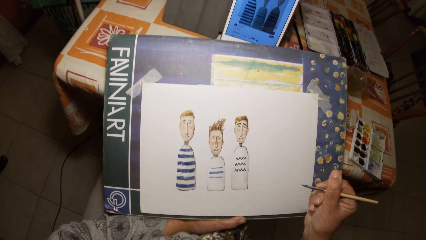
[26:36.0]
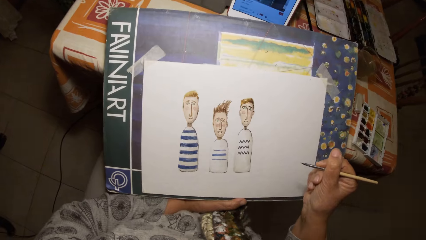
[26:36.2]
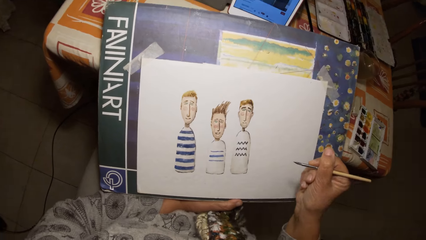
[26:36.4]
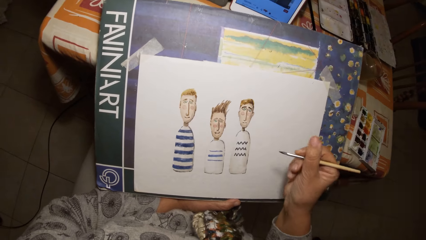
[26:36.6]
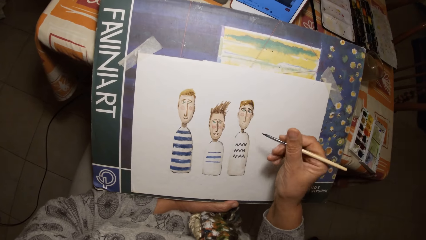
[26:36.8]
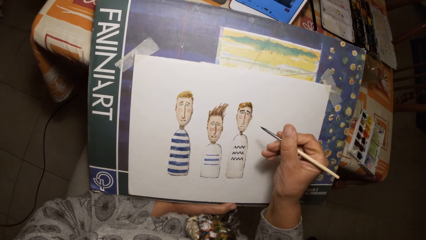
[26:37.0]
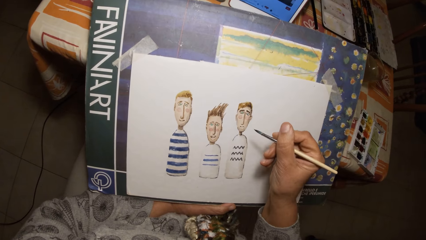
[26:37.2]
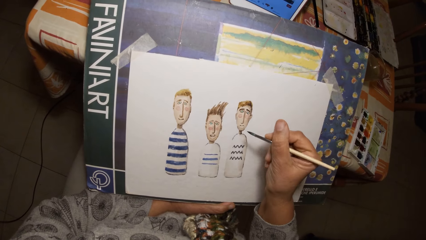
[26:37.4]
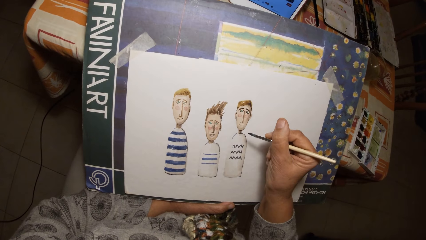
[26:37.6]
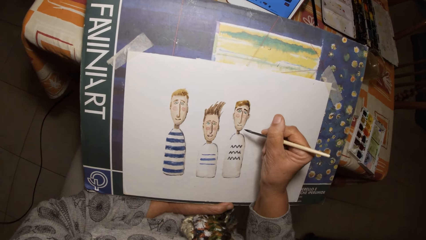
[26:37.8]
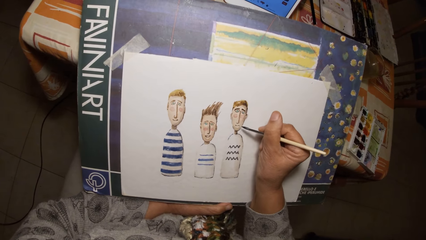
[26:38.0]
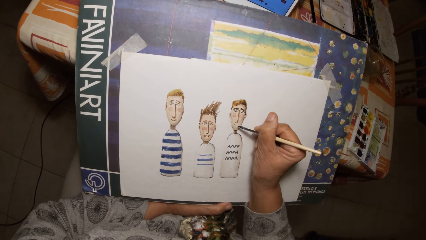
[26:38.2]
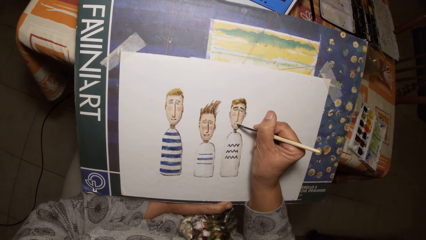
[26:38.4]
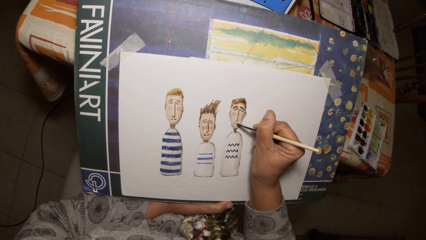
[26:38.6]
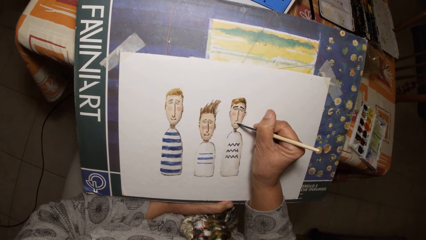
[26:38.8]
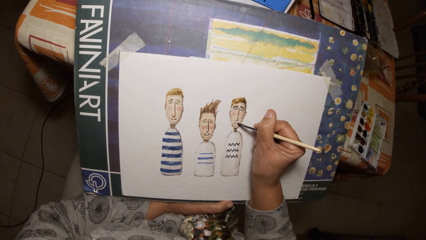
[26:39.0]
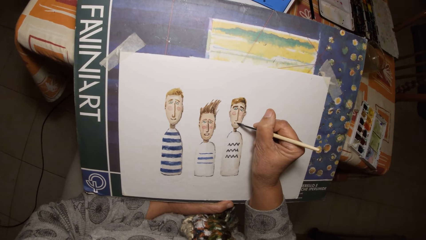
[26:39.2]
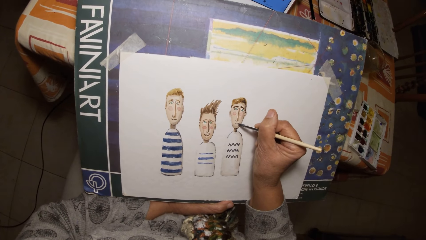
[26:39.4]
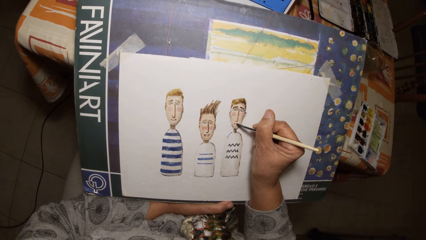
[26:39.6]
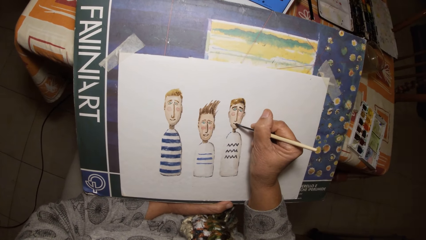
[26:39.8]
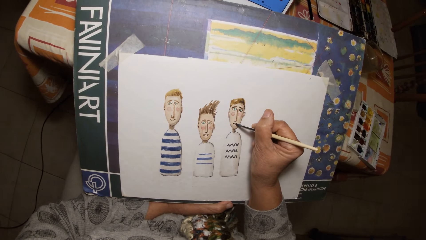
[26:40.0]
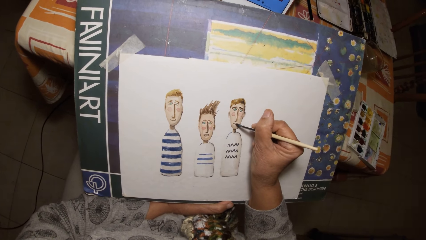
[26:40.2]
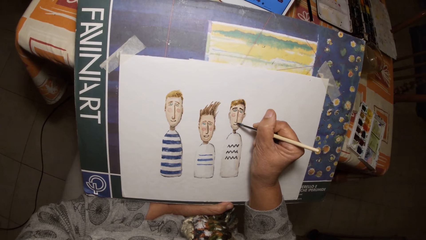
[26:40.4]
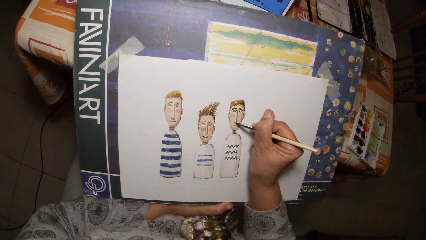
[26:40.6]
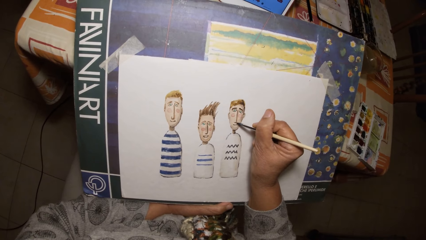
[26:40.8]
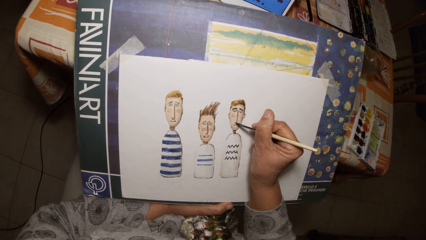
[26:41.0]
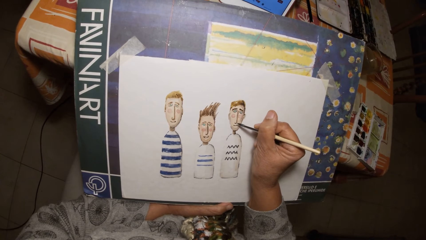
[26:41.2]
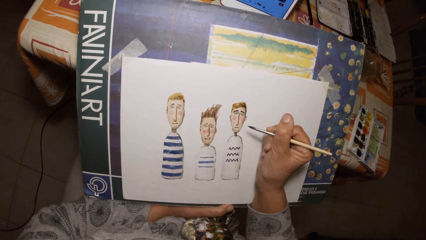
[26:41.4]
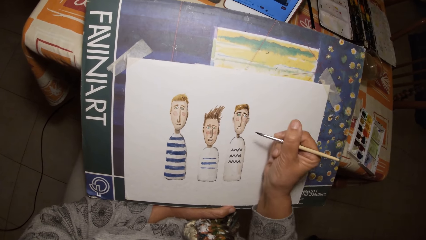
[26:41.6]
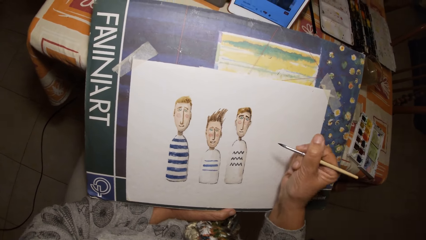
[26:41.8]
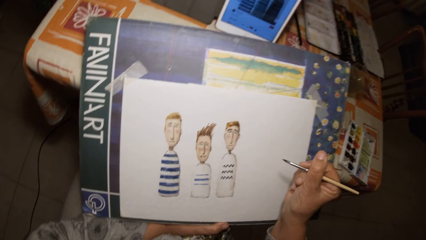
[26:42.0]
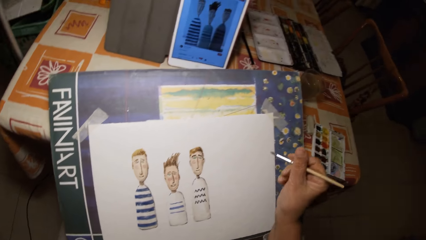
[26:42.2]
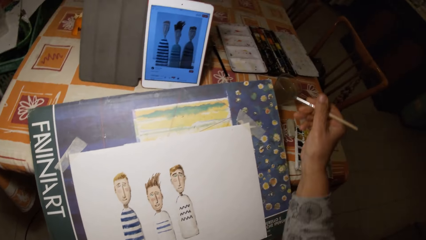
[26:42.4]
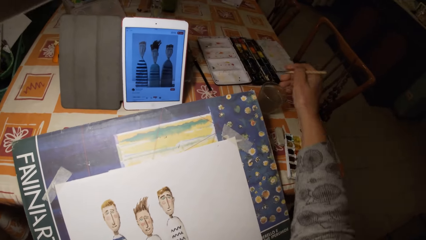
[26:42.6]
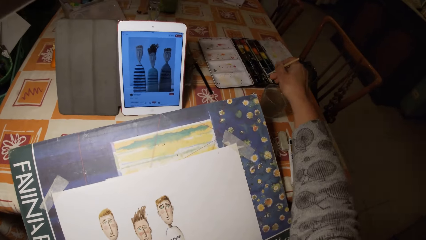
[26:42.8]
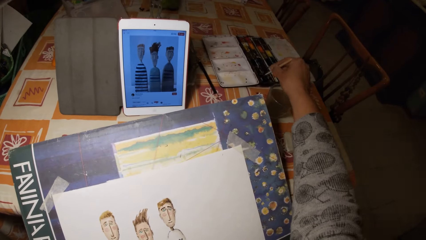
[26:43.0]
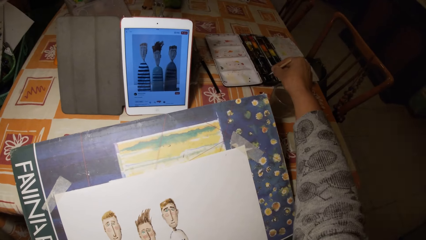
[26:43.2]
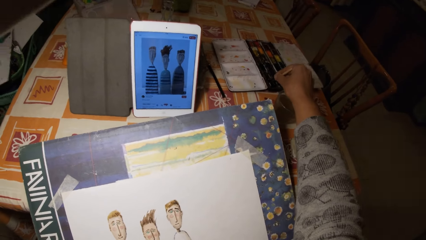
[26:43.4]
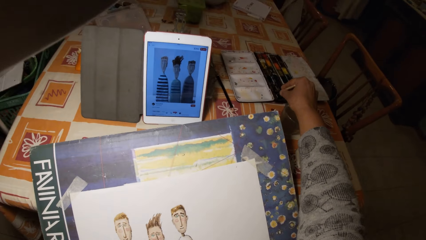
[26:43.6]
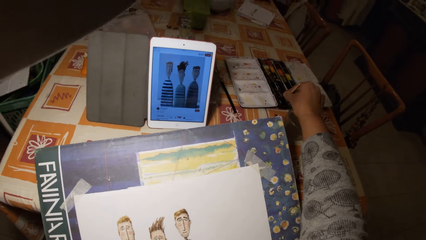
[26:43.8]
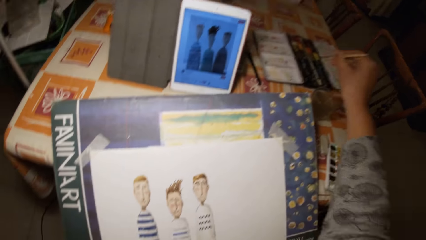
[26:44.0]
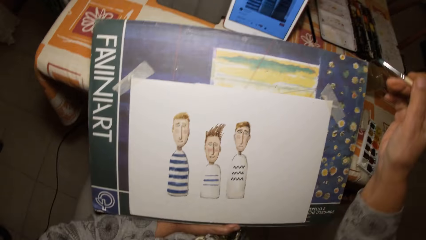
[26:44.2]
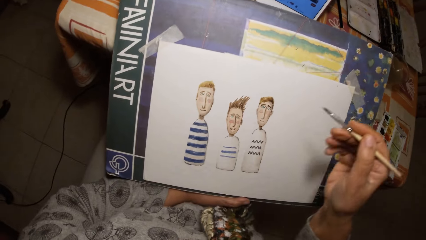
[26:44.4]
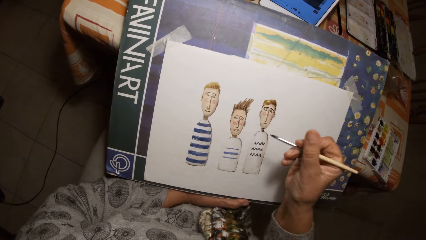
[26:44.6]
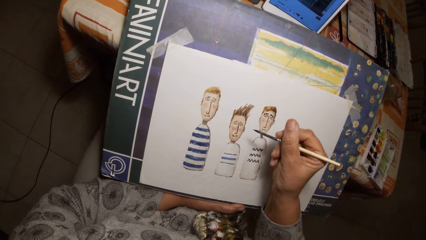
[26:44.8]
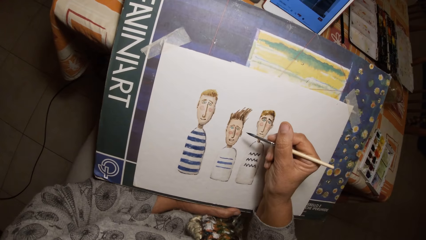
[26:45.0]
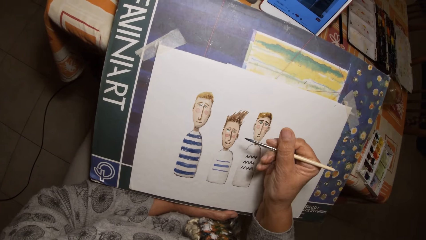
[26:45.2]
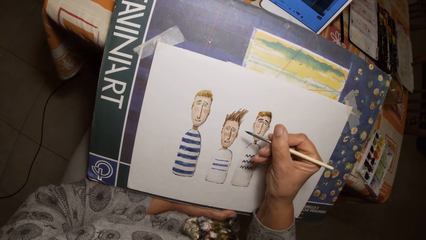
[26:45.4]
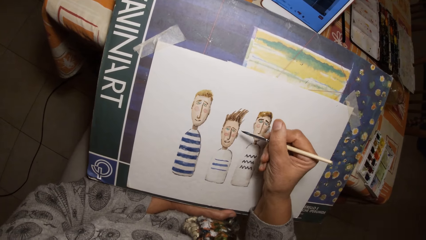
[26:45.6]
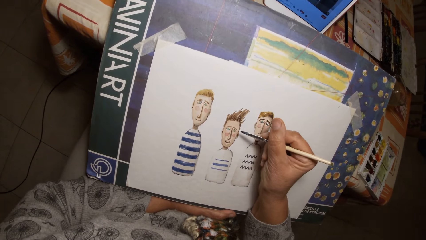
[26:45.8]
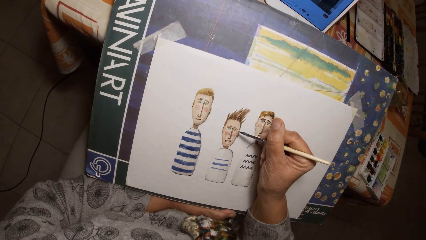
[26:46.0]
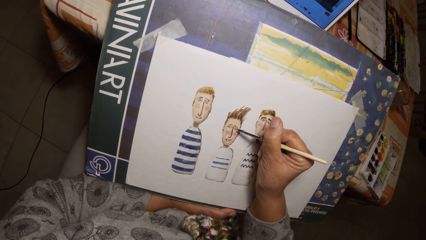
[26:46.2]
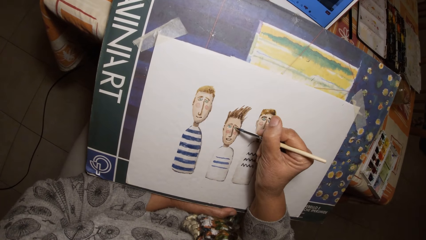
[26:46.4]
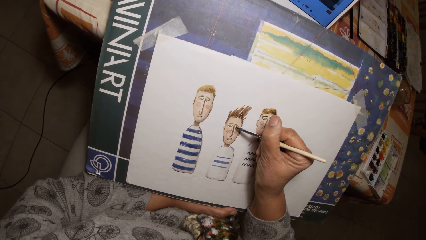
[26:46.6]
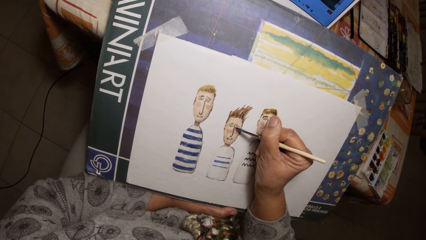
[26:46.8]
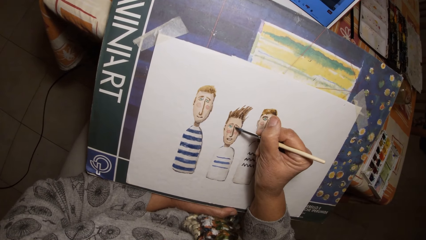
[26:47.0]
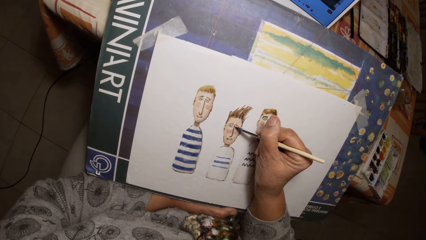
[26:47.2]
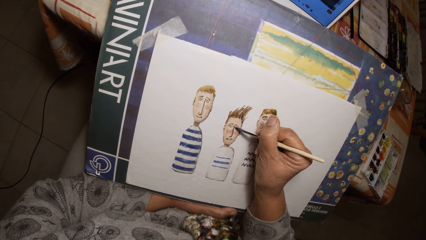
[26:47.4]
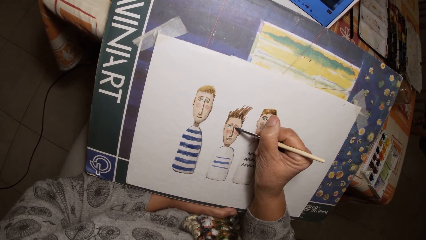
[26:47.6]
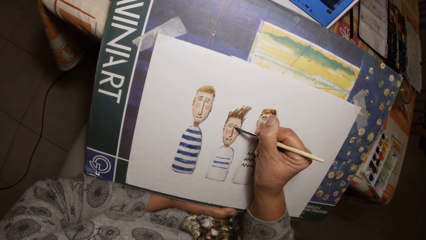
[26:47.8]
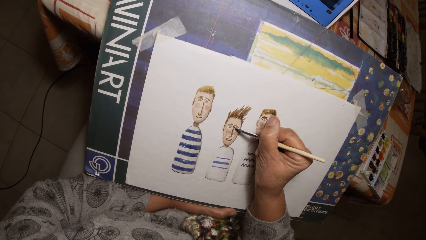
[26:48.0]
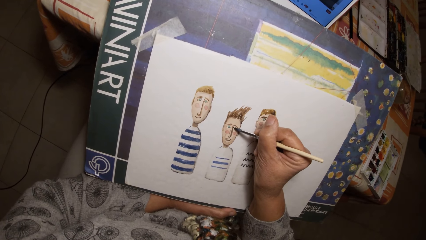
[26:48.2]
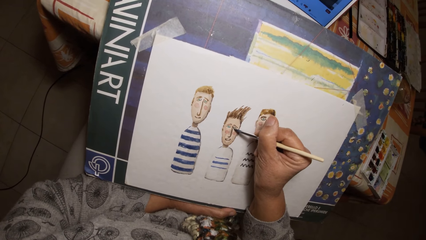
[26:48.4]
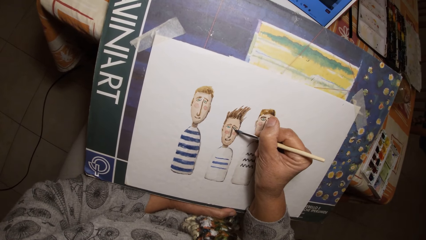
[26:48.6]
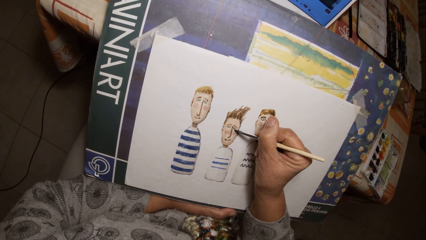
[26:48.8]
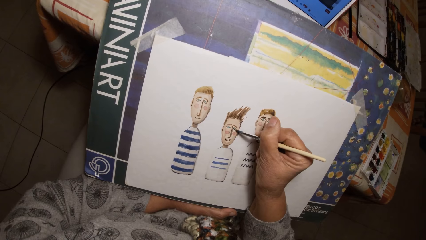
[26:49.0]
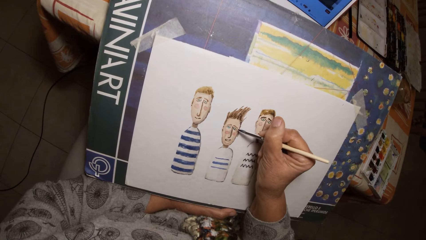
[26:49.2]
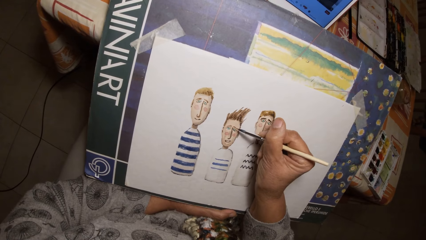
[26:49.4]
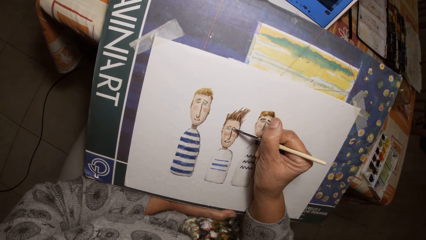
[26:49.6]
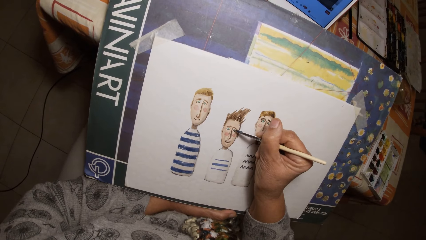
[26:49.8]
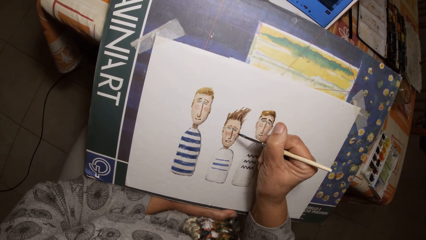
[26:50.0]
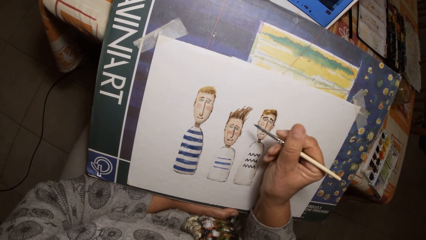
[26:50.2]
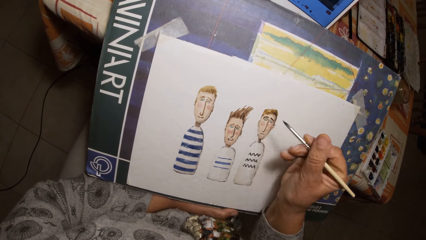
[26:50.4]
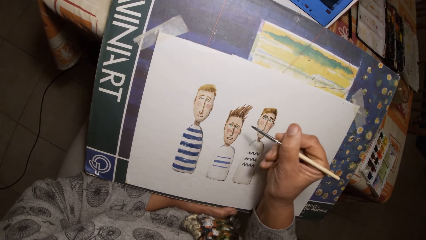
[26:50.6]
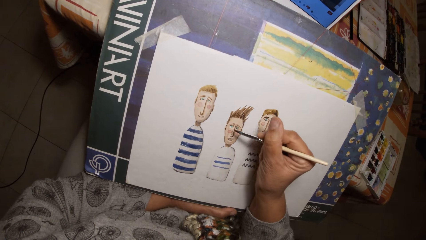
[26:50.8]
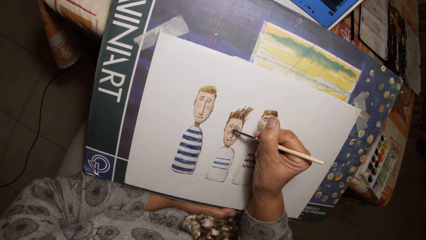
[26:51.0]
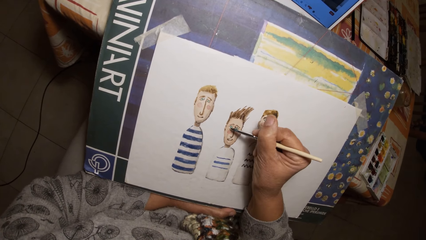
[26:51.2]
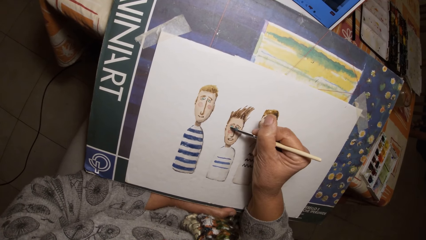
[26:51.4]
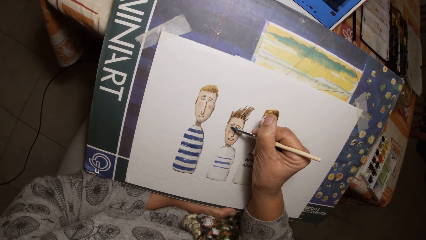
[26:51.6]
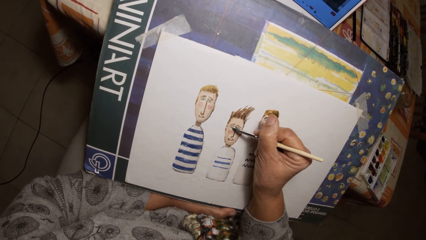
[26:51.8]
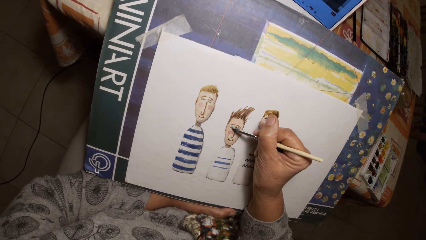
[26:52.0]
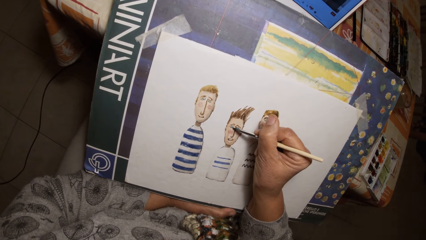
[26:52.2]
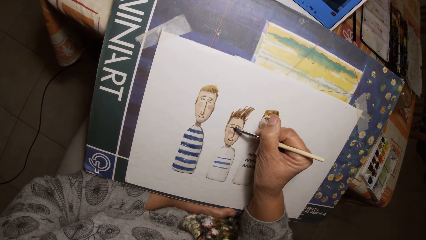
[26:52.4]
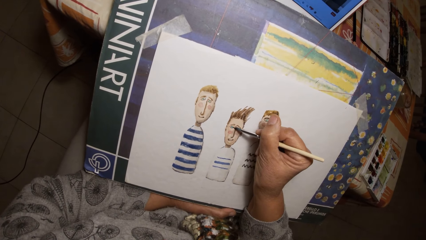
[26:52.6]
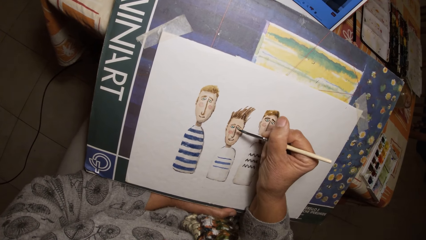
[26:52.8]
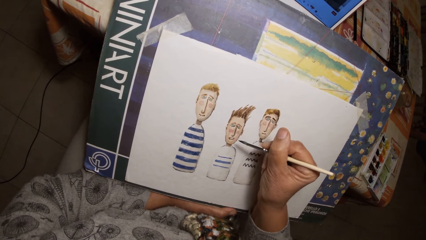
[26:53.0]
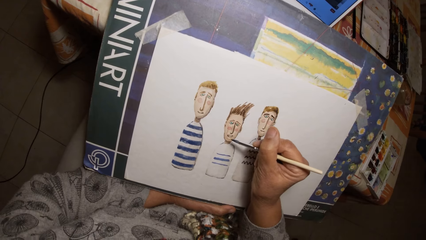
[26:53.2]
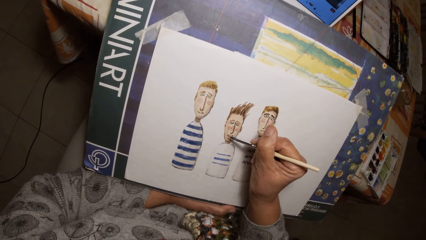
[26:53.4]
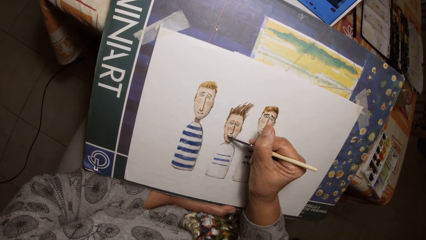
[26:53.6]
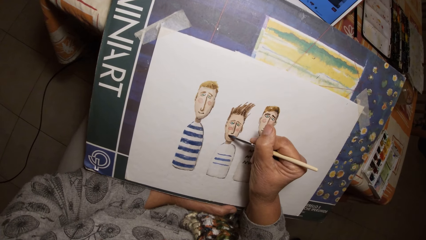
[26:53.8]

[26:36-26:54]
The camera wearer dips the paint brush in his right hand in the paint palette on the table. He draws on the paper with the paint brush in his right hand.
